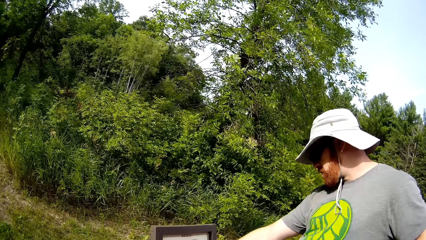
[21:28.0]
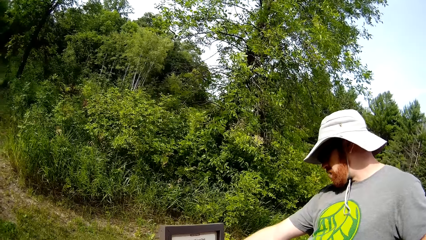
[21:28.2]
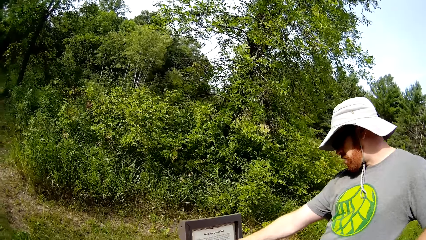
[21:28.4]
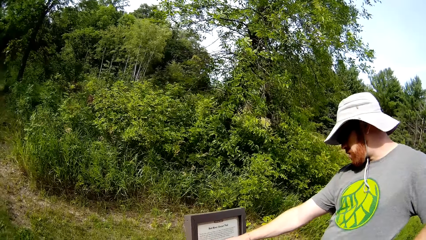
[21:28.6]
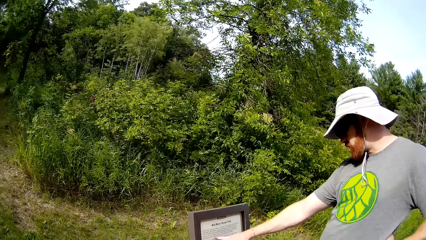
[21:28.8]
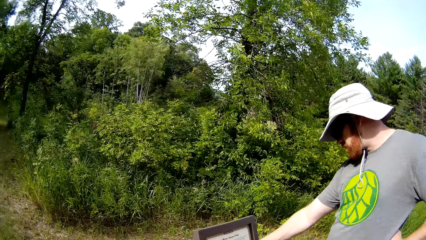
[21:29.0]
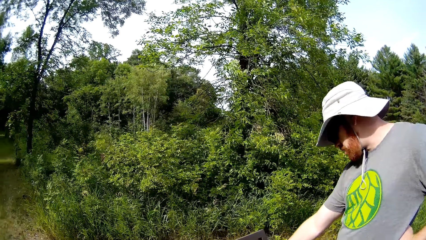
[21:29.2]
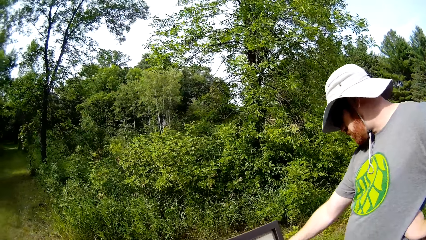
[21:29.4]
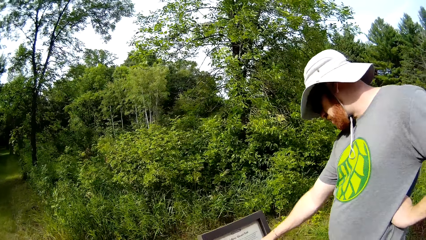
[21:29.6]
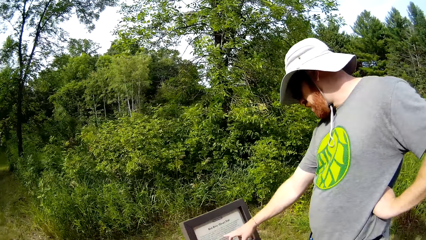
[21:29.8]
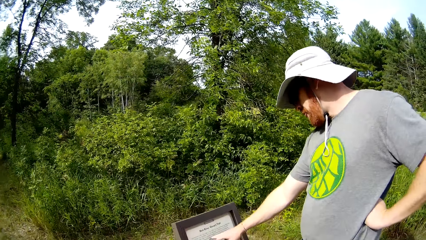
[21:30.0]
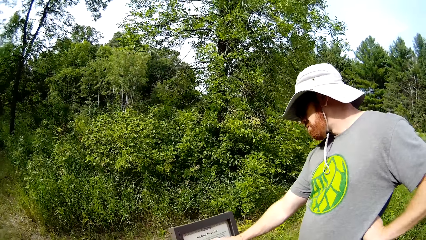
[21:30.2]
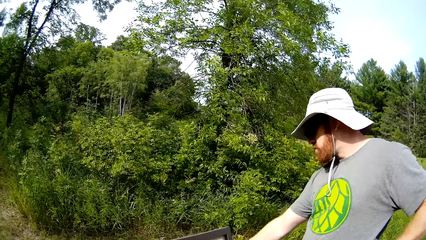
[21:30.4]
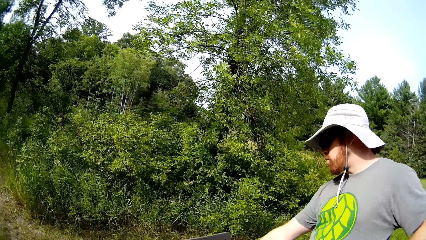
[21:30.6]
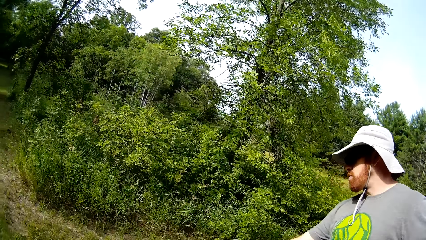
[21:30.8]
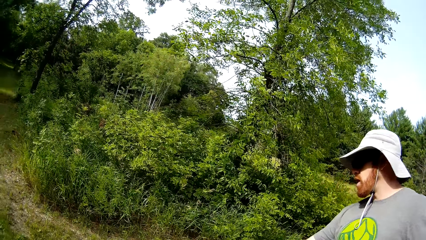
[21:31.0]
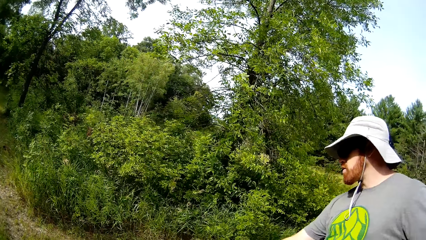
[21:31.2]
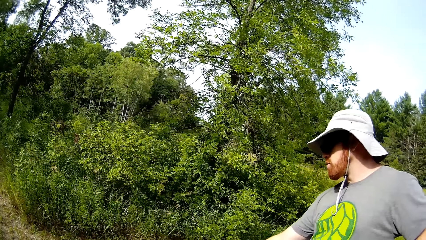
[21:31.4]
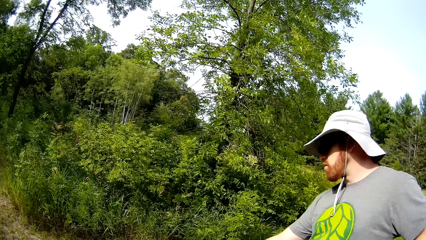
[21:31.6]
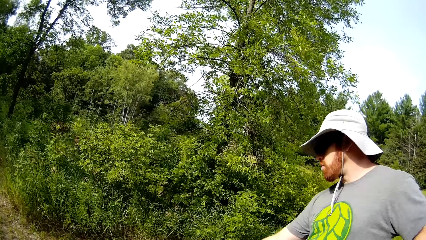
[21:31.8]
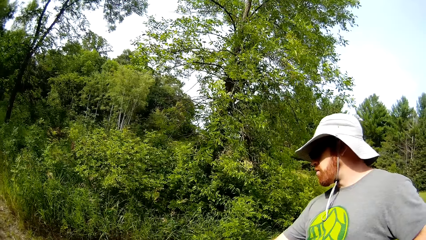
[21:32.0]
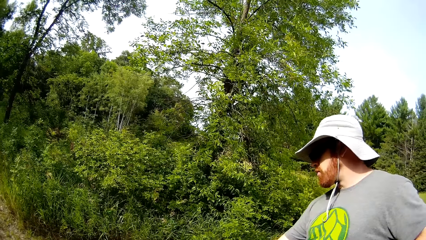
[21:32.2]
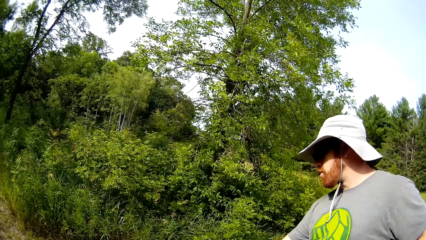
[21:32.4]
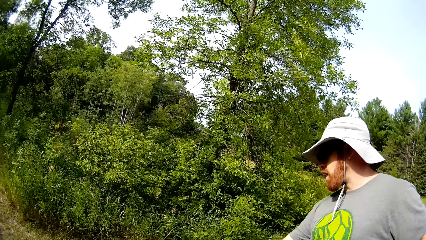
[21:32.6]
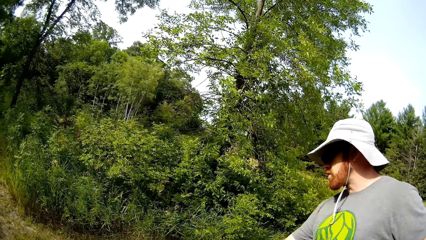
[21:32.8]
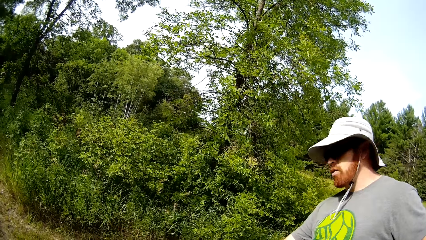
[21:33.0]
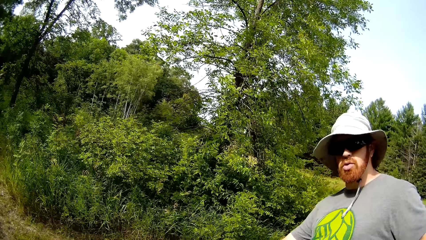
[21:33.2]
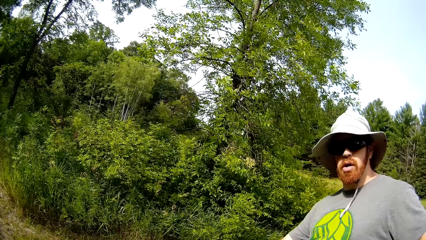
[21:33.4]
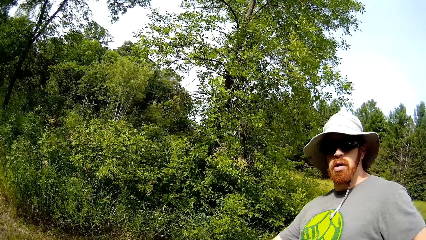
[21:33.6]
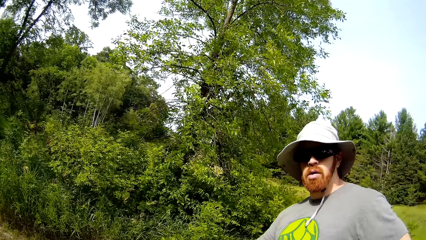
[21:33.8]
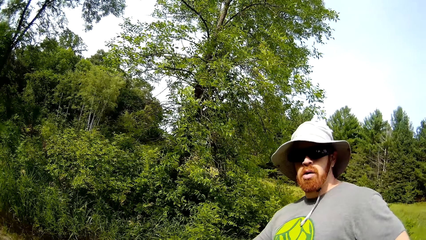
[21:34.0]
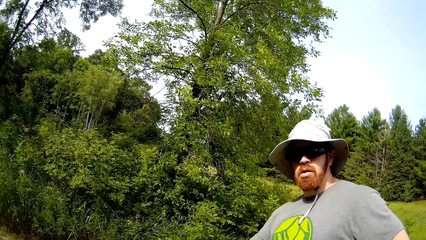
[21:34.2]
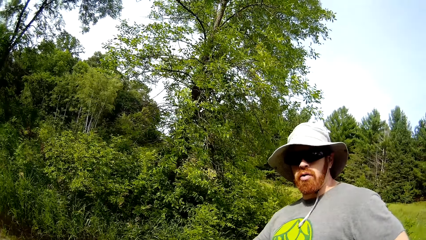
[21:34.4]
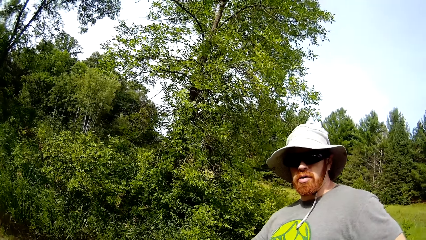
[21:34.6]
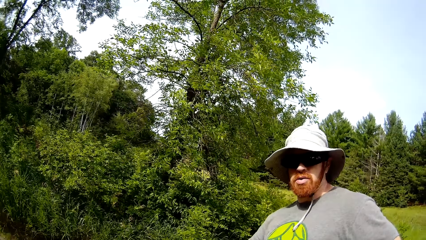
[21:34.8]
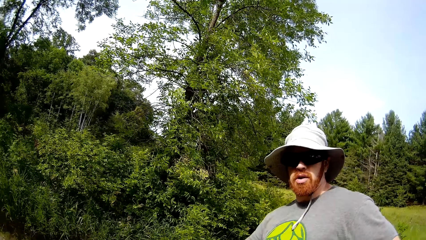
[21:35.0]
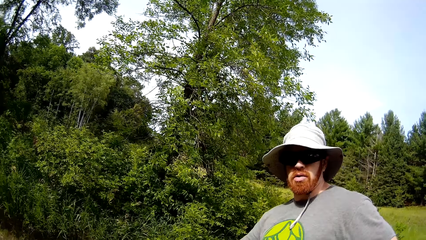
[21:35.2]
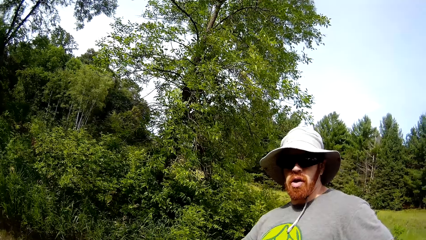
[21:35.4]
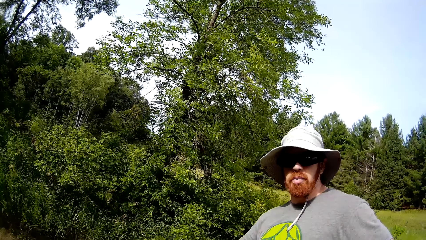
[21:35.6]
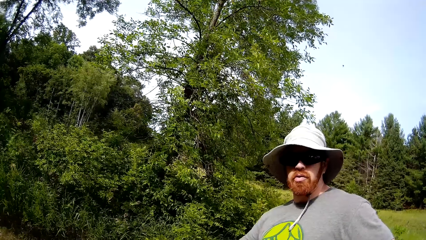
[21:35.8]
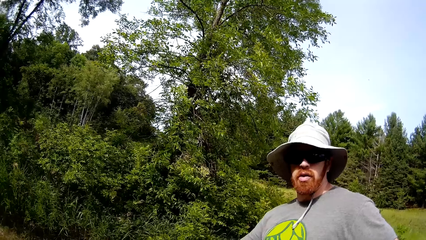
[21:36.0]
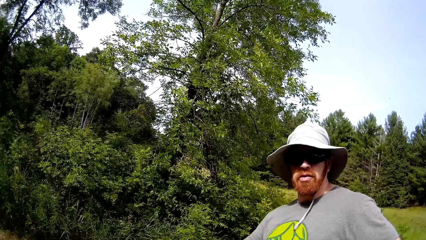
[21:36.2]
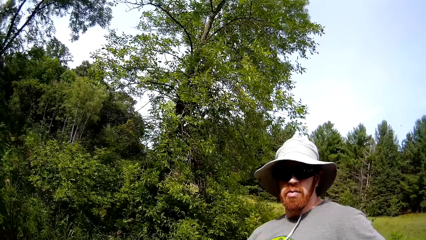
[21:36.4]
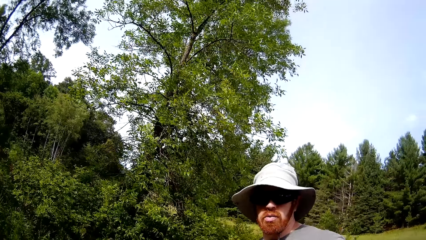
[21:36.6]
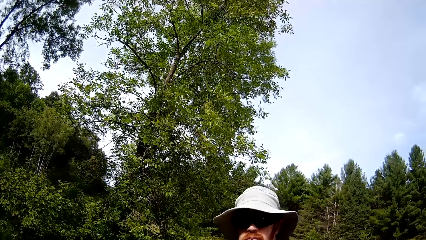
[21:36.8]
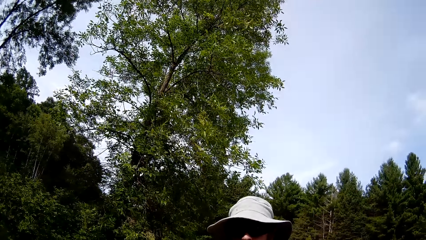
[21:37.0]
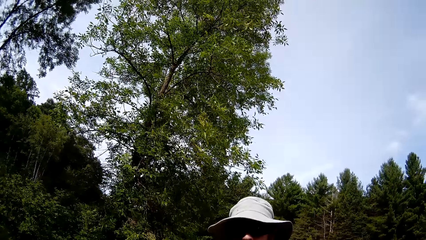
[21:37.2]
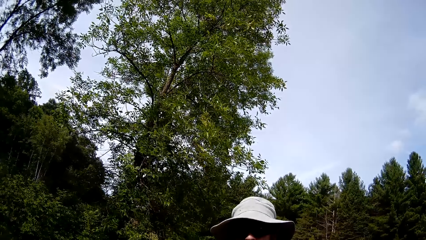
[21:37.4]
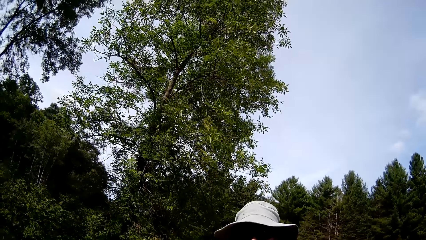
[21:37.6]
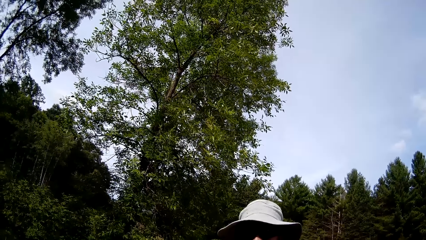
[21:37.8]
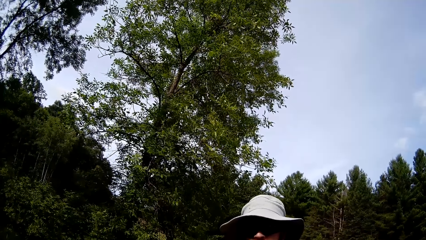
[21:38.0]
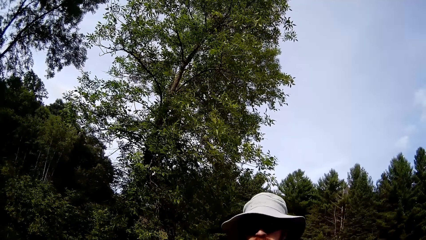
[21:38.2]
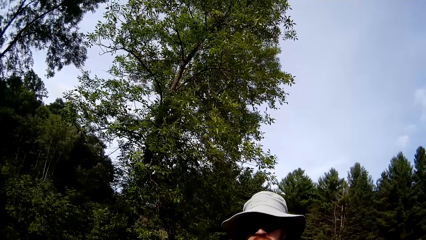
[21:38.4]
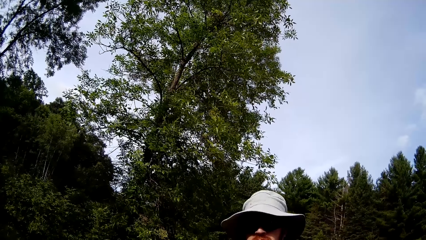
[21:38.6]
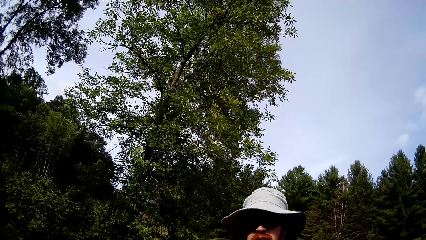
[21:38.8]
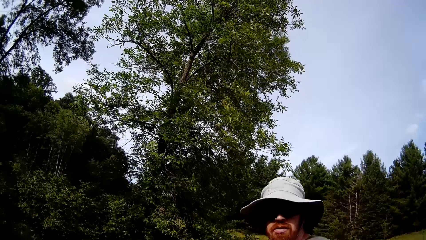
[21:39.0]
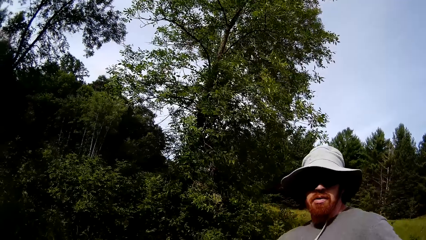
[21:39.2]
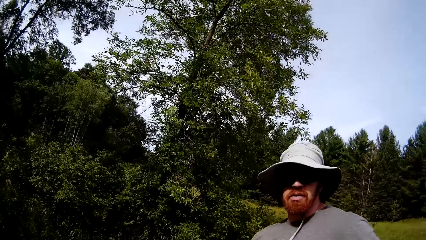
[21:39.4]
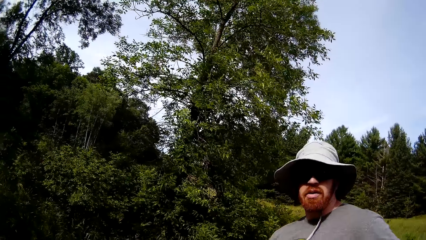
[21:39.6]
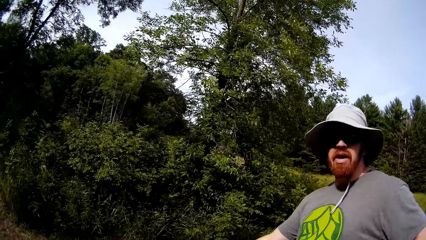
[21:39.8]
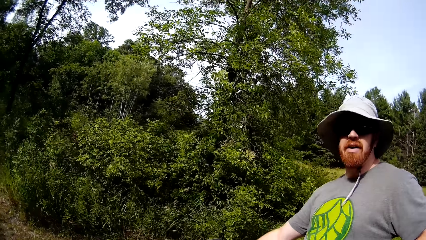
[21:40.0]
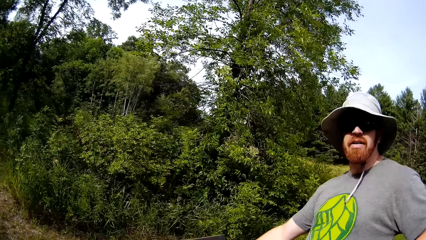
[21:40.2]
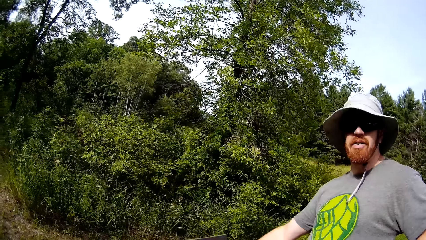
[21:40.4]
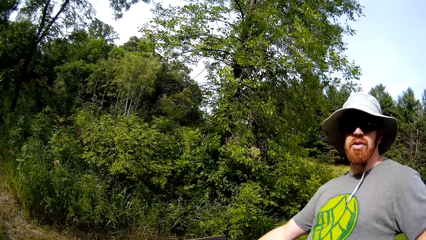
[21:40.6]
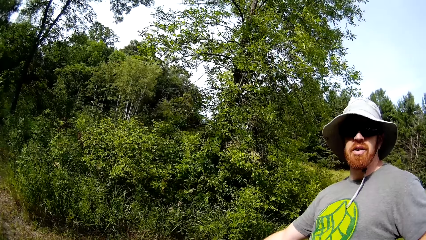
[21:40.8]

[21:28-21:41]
A man reads the sign post. The man converses with the camera wearer. The camera wearer talks with the man.

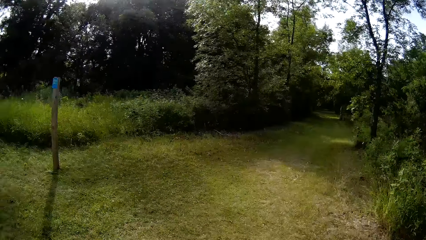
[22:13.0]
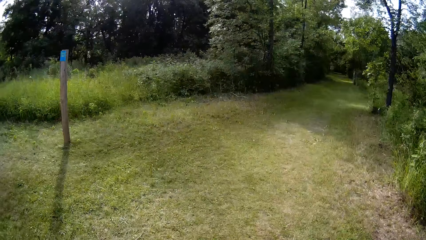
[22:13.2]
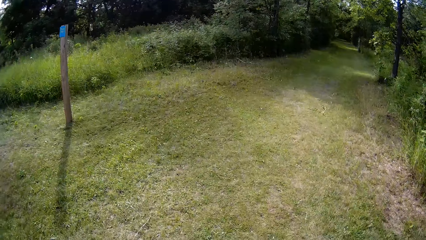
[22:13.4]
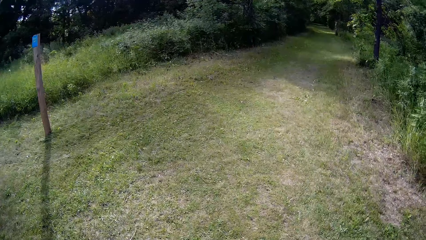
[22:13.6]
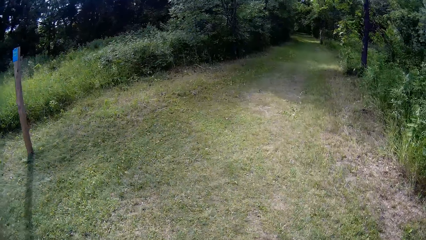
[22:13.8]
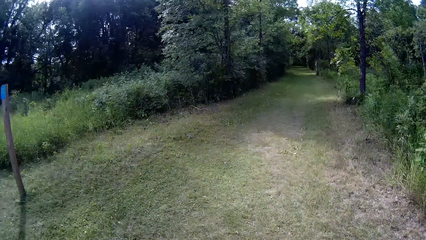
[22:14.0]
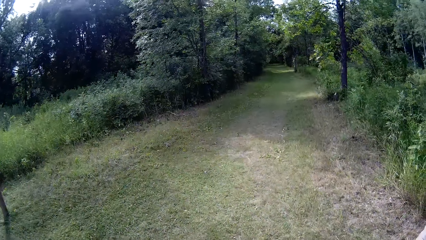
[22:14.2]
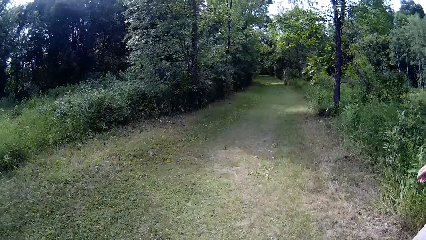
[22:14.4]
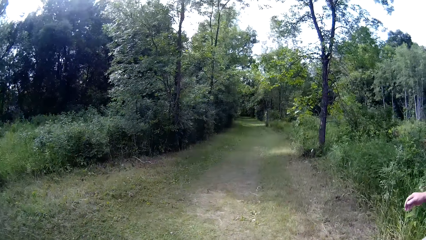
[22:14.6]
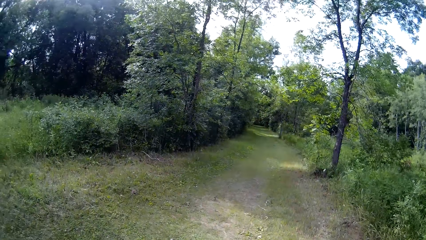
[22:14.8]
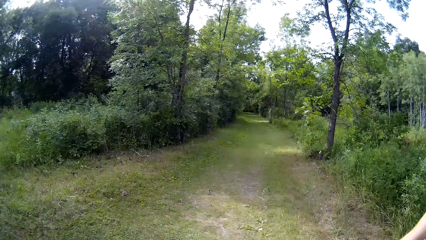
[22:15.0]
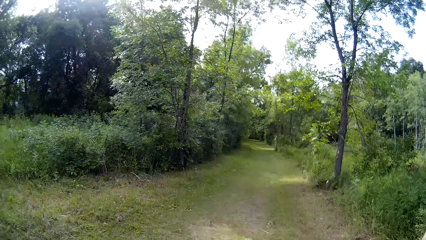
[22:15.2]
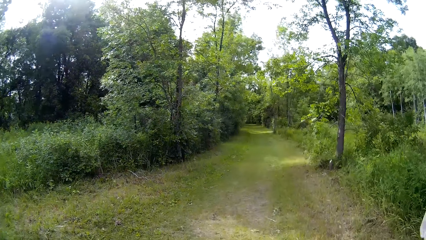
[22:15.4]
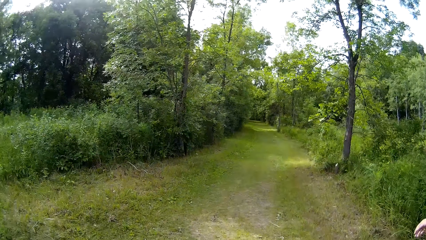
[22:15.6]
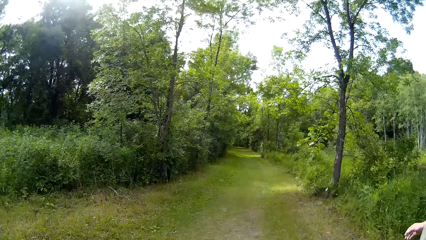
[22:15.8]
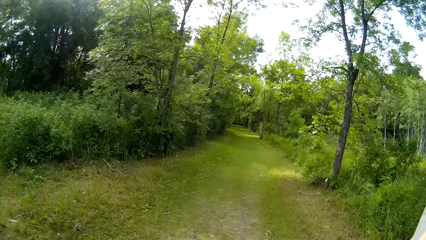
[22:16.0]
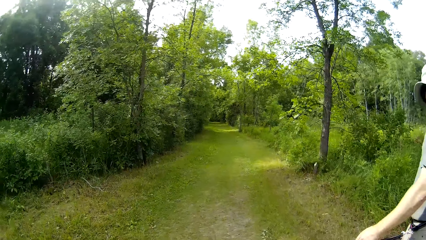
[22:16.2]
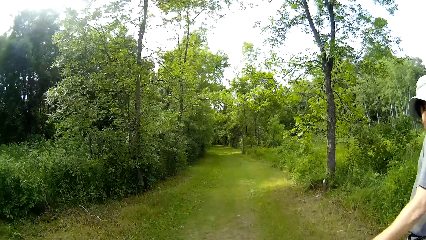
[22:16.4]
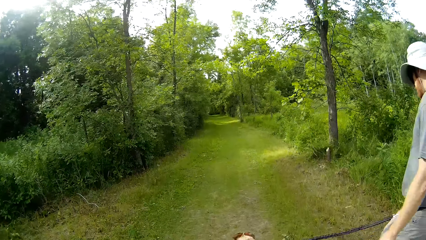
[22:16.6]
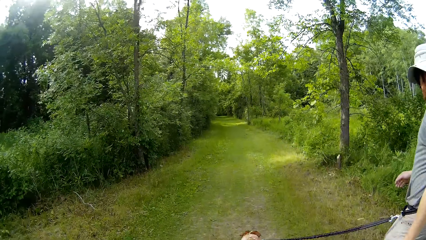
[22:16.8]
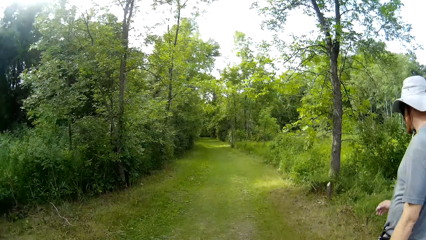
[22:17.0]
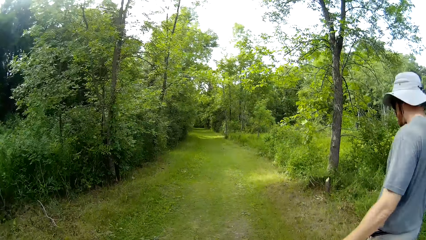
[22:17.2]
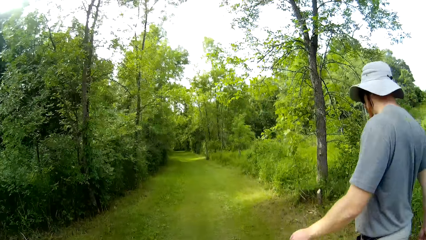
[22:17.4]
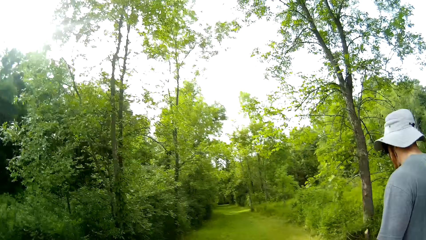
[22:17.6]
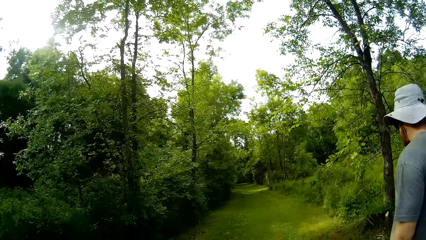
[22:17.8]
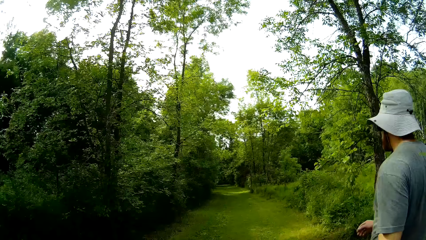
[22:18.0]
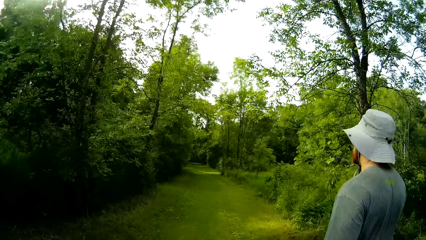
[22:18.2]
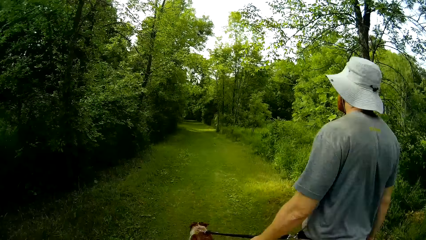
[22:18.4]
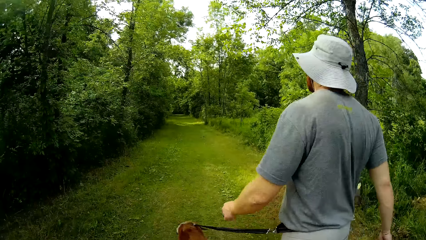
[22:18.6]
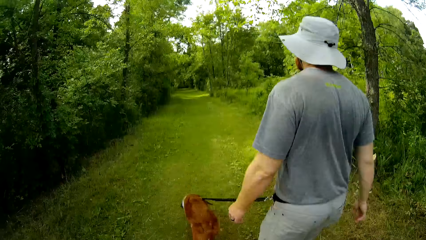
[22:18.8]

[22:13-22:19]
The camera wearer walks down the bush.
